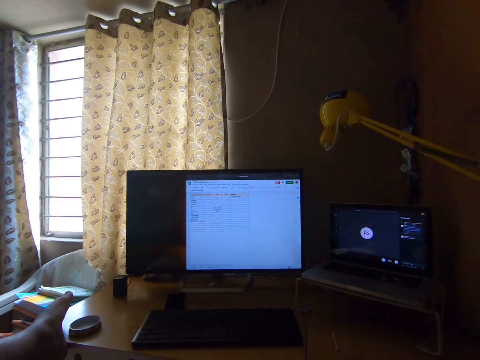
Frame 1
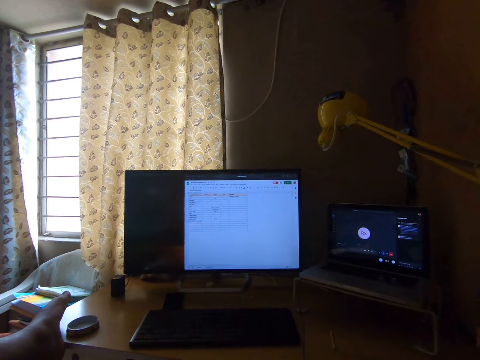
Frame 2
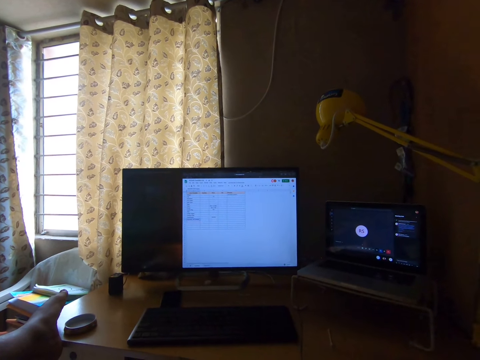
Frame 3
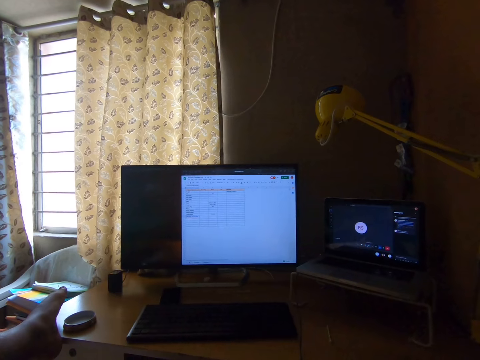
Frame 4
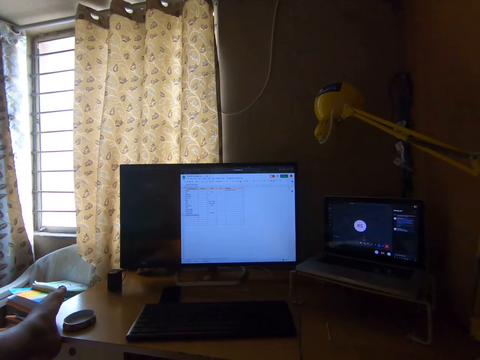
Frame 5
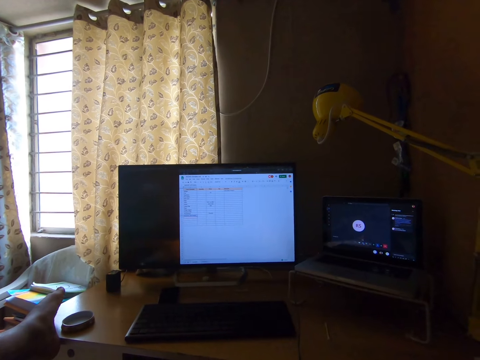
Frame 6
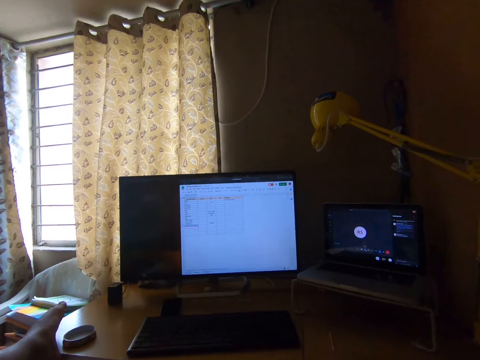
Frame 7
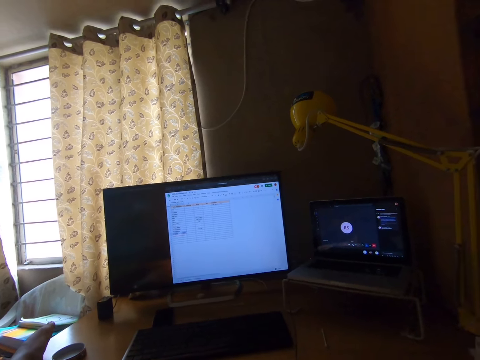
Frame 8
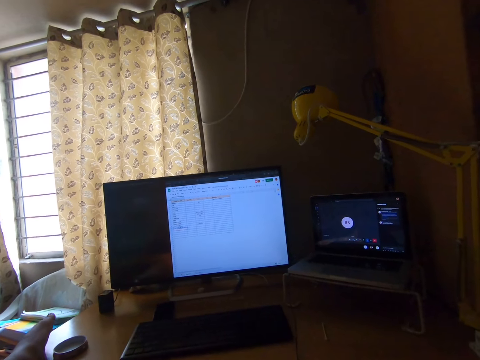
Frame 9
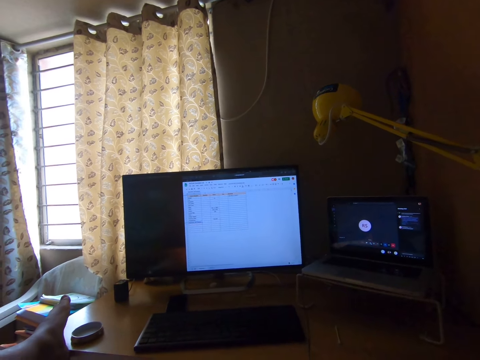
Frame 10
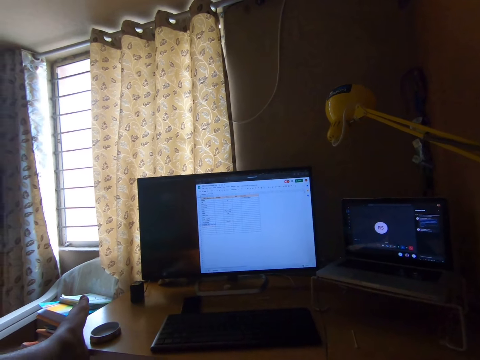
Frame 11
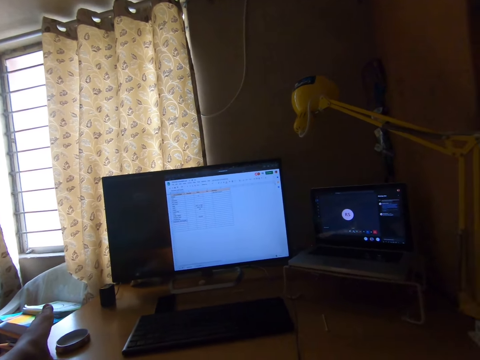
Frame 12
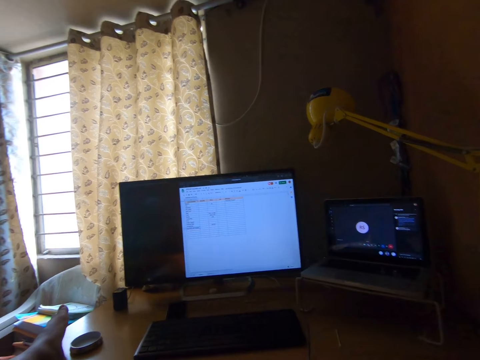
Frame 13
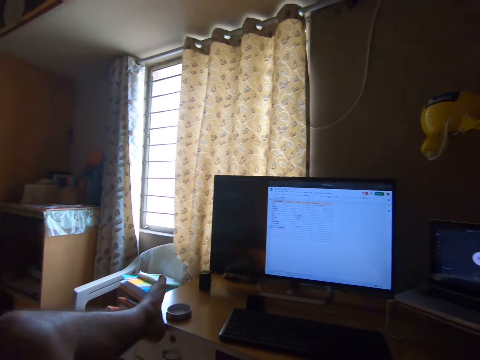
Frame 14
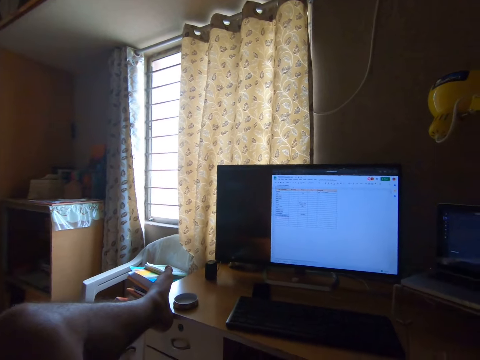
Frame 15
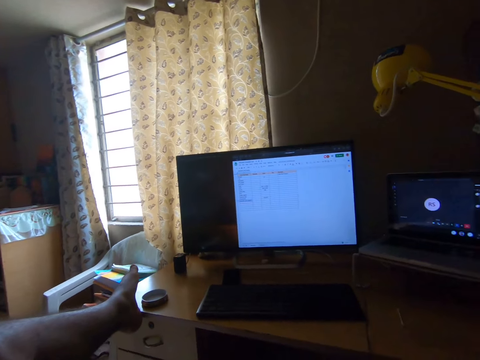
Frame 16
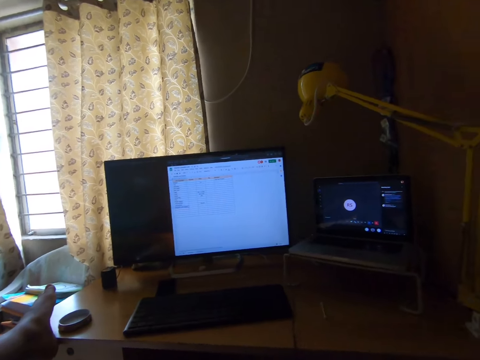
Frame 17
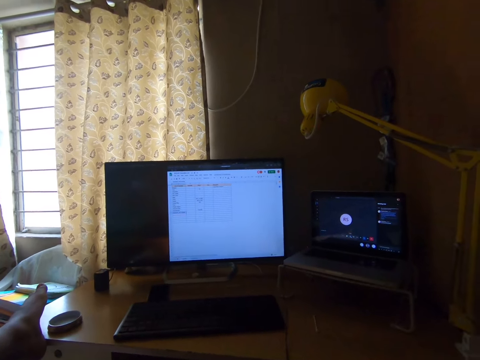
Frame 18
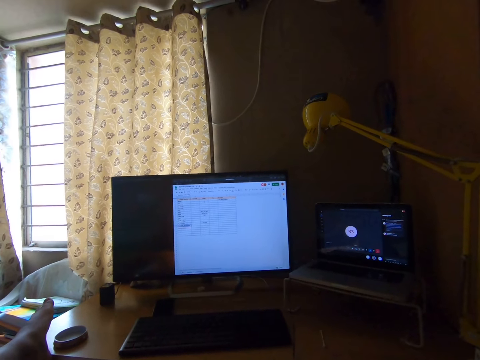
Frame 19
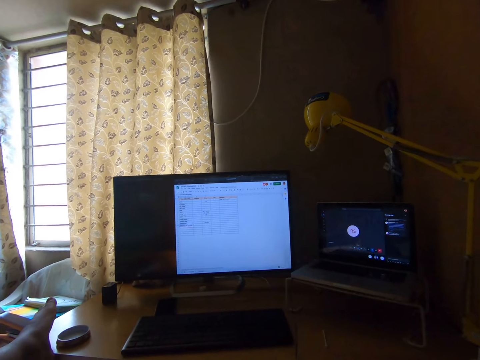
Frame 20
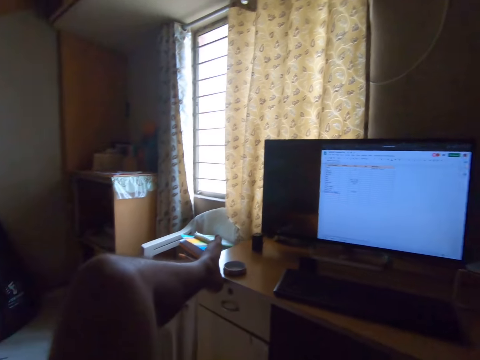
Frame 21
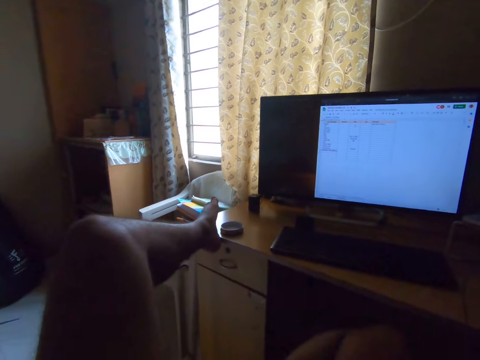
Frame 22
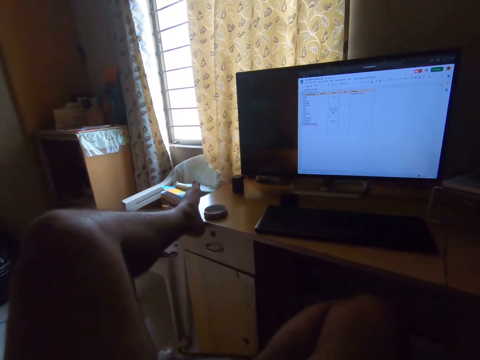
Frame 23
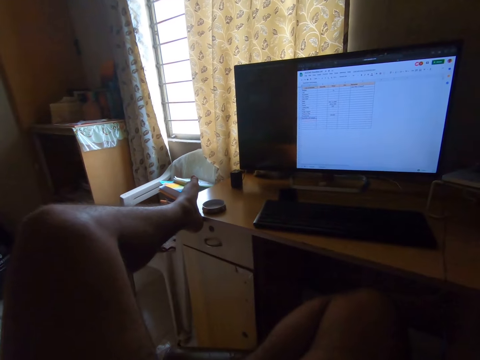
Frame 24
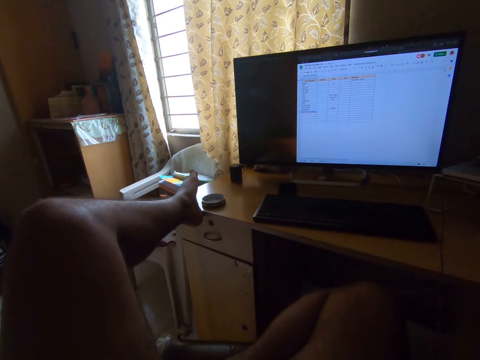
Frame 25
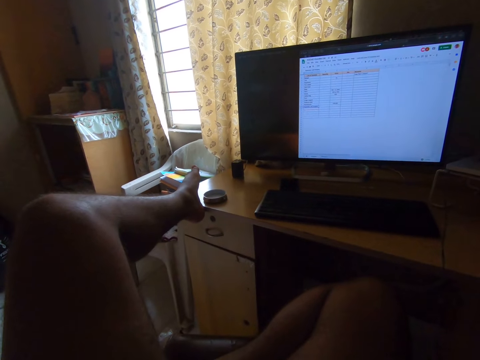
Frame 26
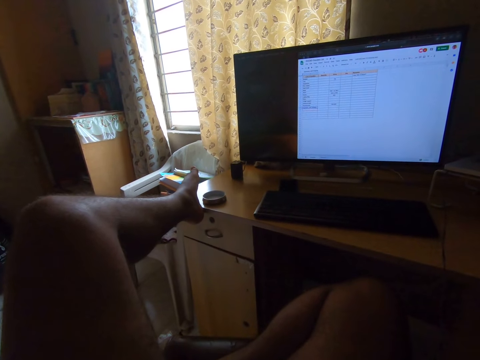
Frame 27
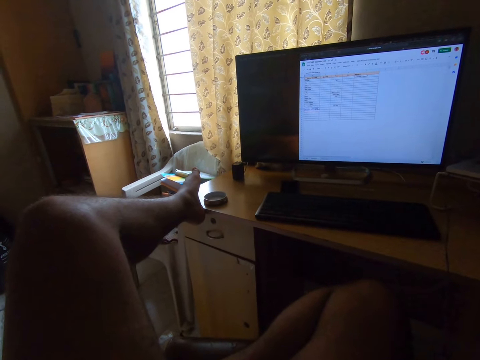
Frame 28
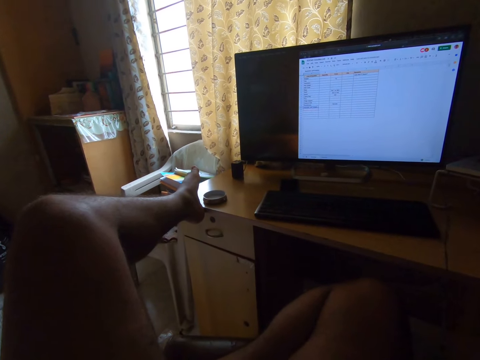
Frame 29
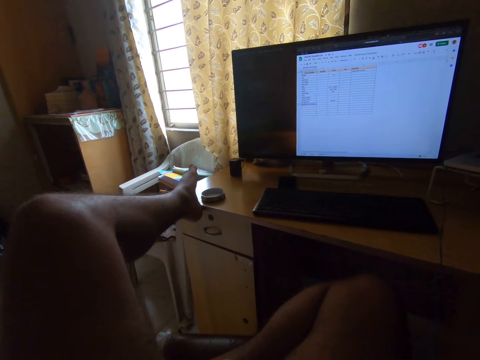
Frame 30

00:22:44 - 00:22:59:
The camera wearer operates a computer on a table. They turn the head left. They turn the head right. They turn the head left. They turn the head right. They turn the head left. They move the head down. They stare at the television.

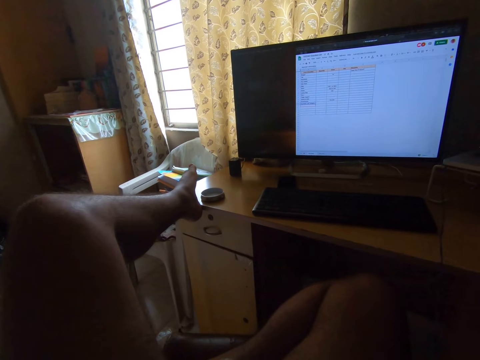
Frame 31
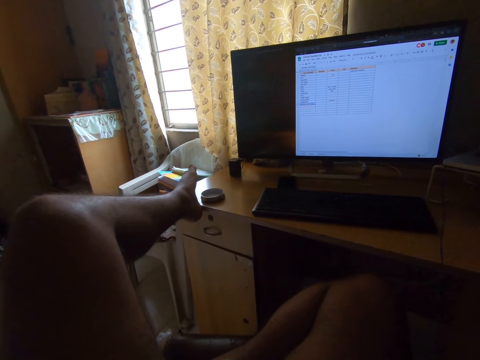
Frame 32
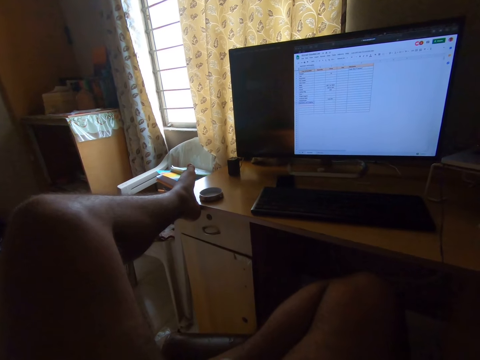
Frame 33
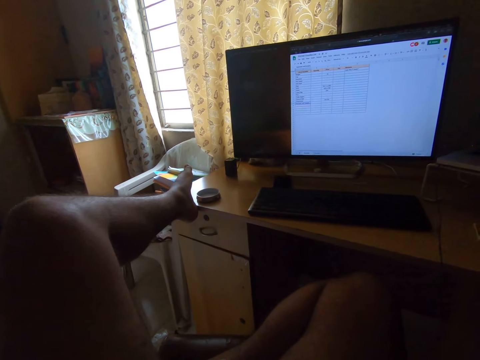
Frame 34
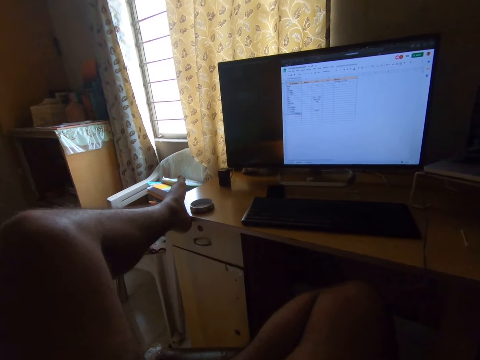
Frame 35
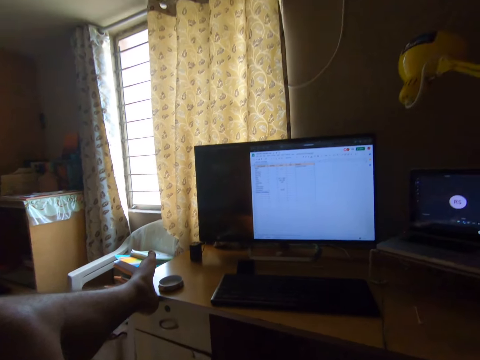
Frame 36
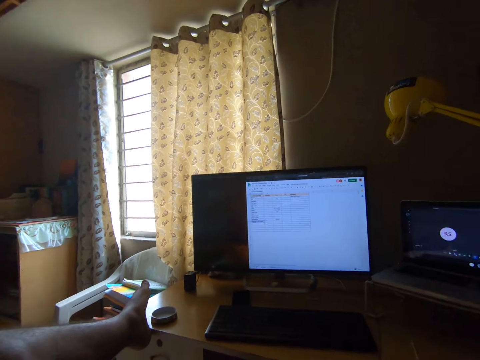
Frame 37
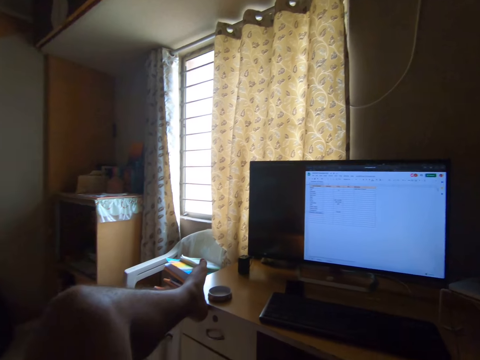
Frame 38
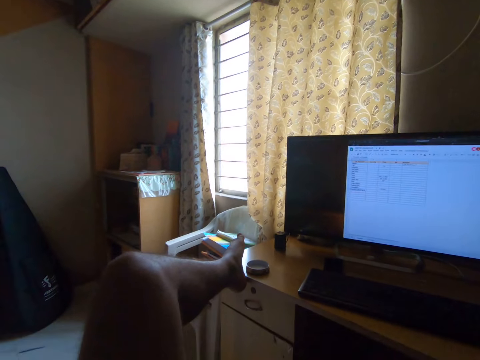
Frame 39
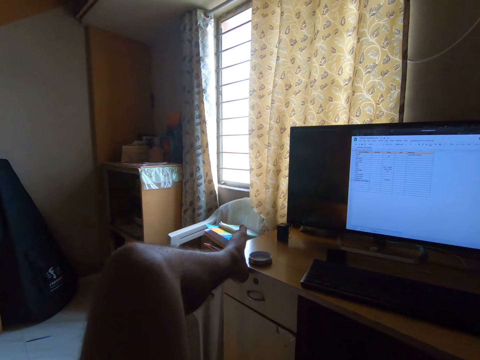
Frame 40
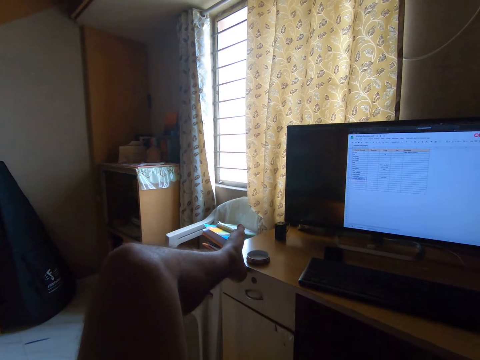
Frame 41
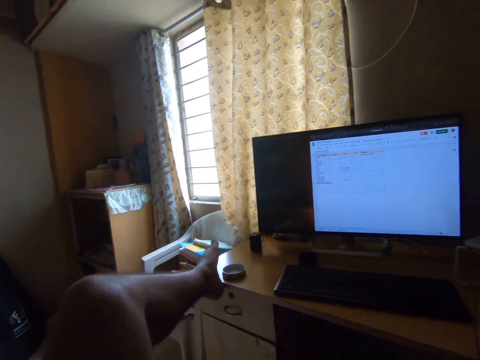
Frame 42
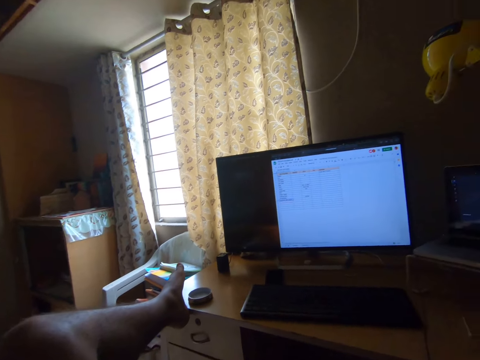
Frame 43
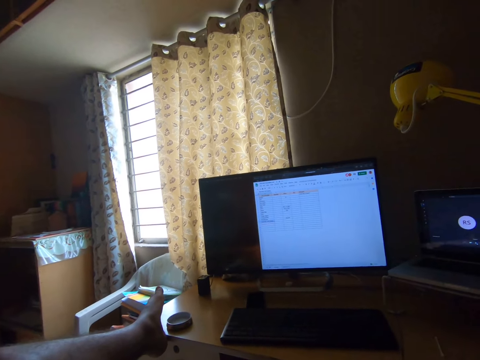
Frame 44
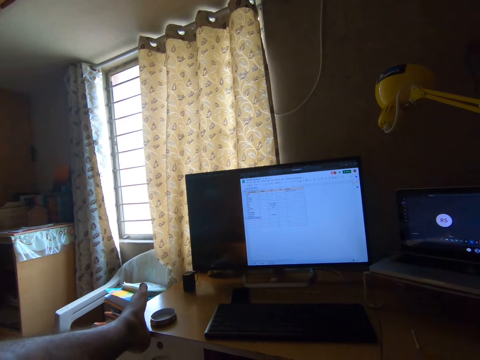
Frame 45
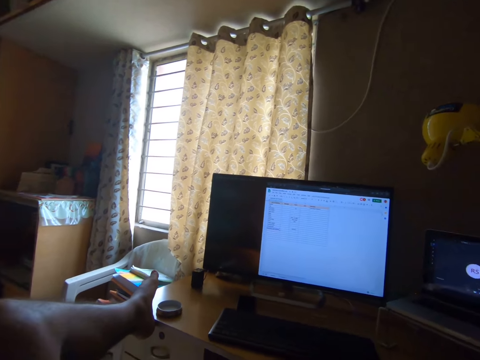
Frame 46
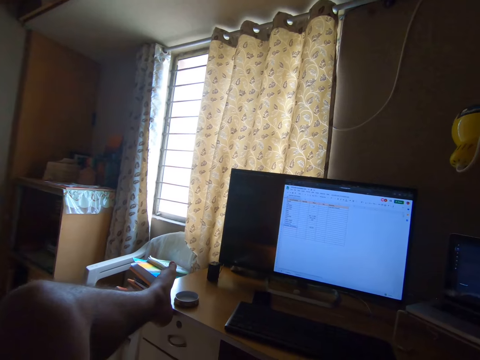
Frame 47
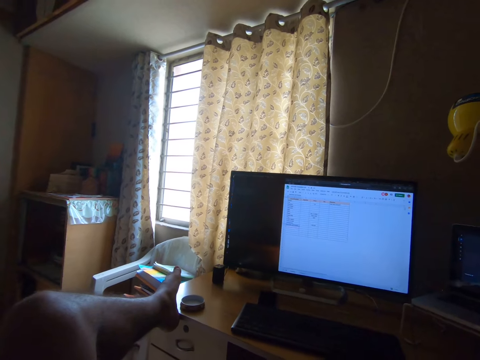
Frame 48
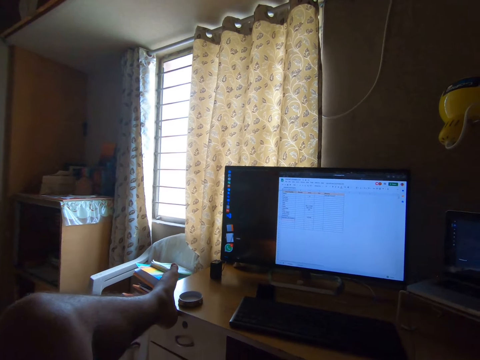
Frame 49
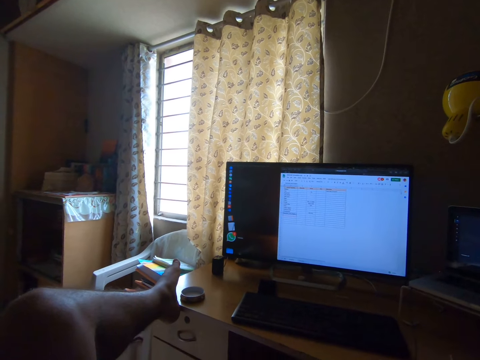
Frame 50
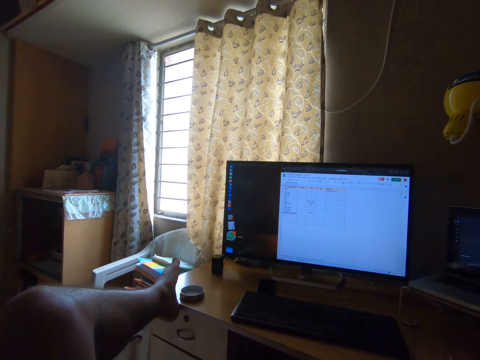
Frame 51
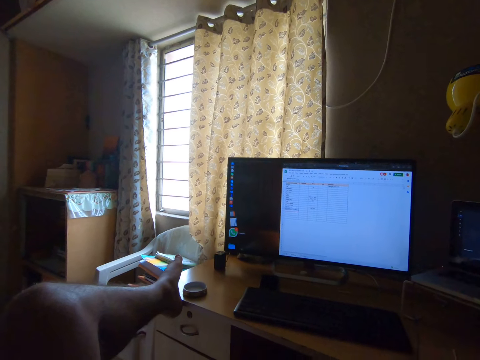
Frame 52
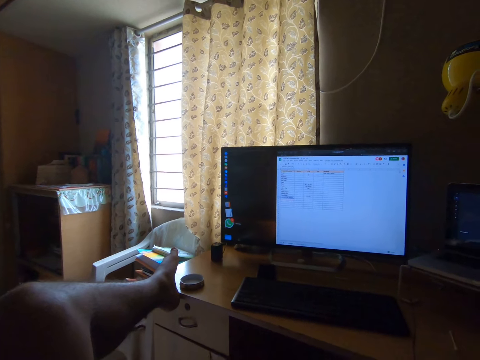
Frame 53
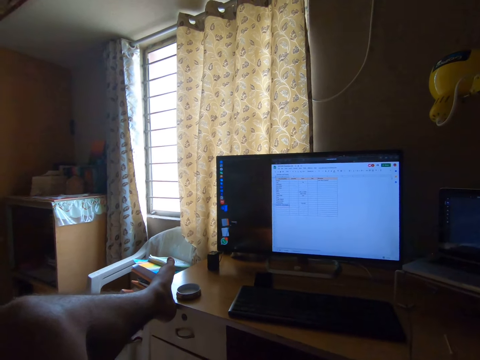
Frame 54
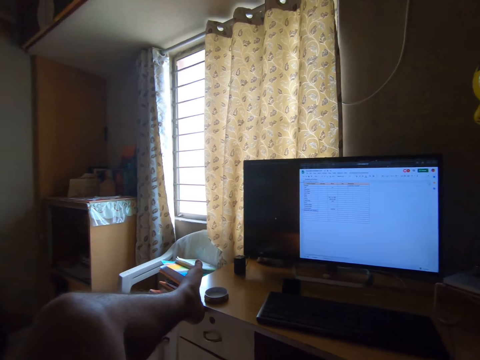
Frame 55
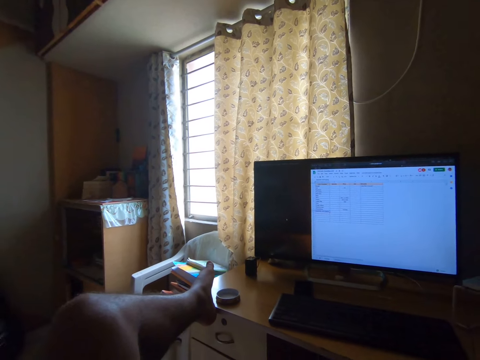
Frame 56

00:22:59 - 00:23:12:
The camera wearer moves the head up. They turn the head left. They stare at the window. They turn the head right. They stare at the television.
